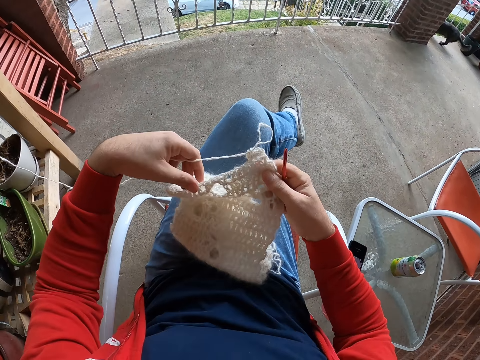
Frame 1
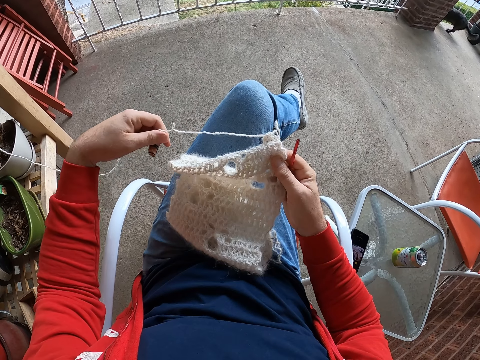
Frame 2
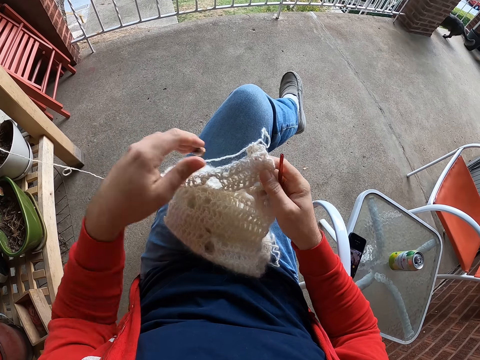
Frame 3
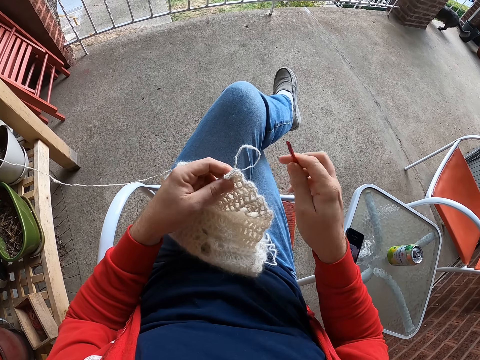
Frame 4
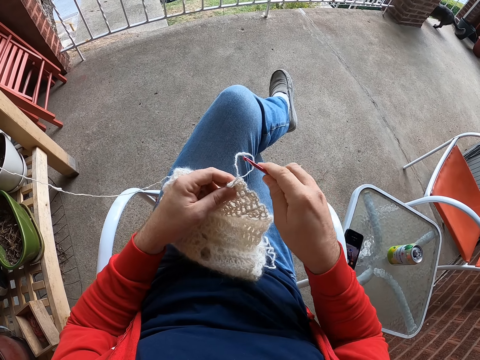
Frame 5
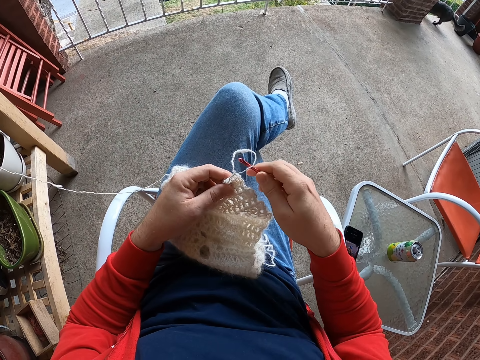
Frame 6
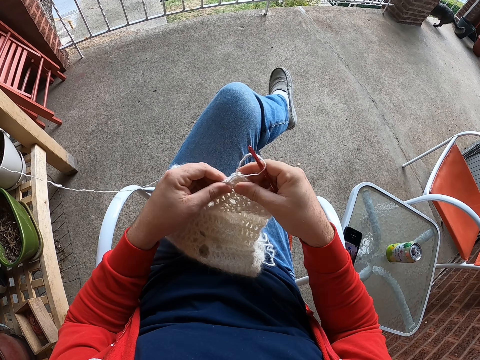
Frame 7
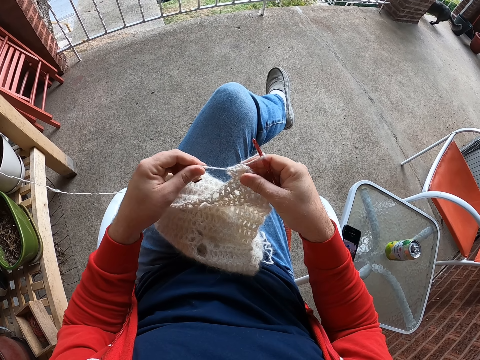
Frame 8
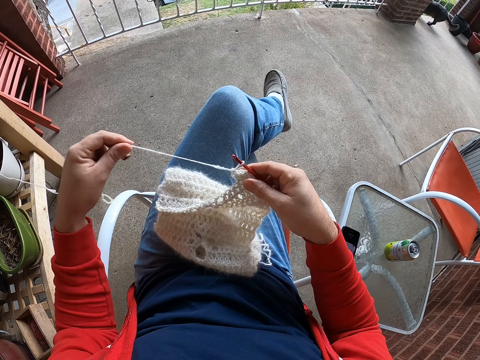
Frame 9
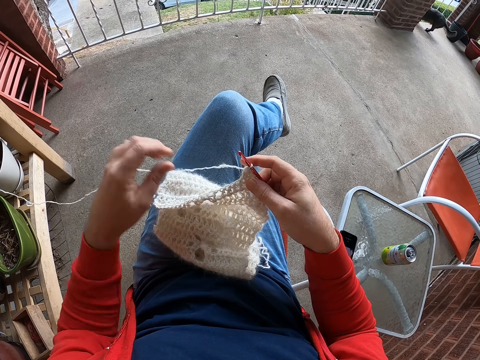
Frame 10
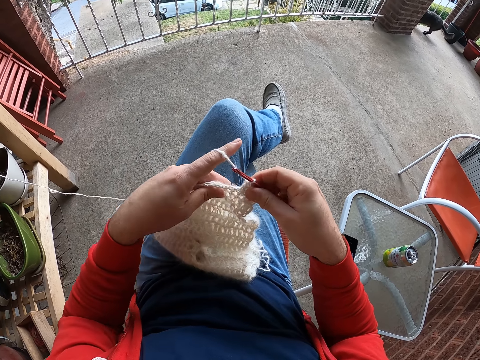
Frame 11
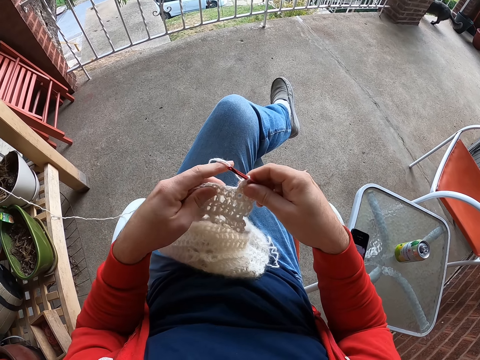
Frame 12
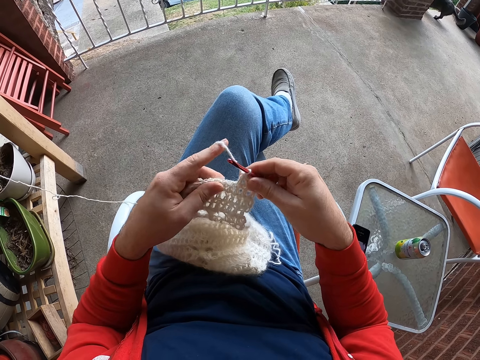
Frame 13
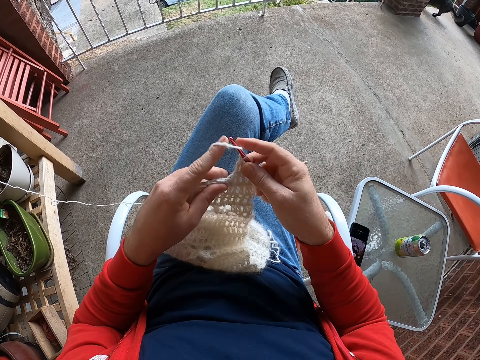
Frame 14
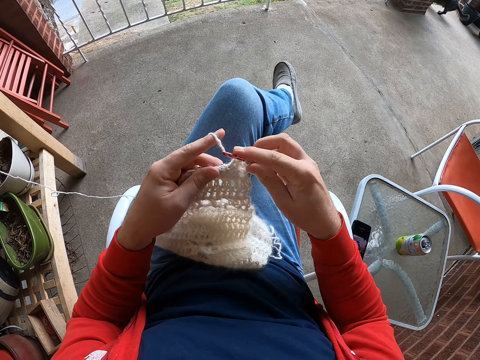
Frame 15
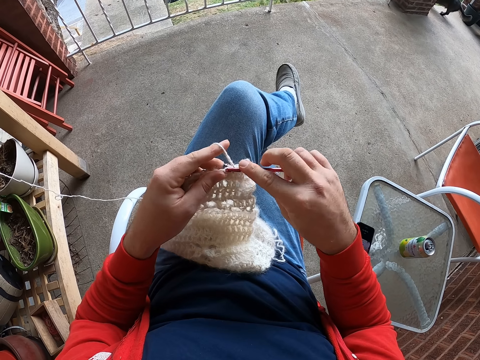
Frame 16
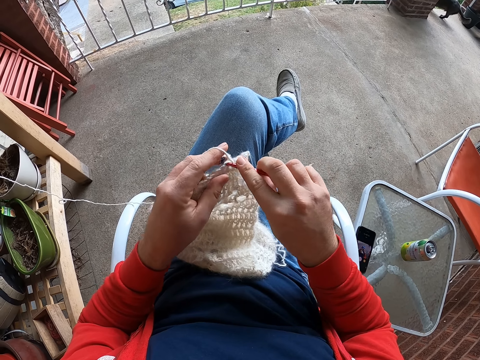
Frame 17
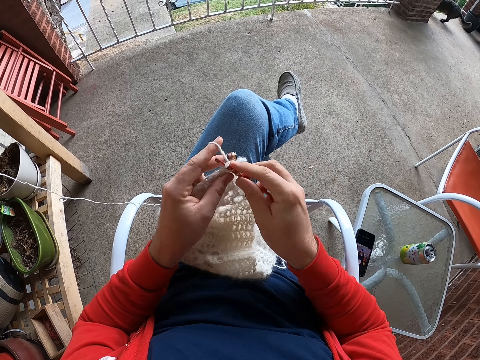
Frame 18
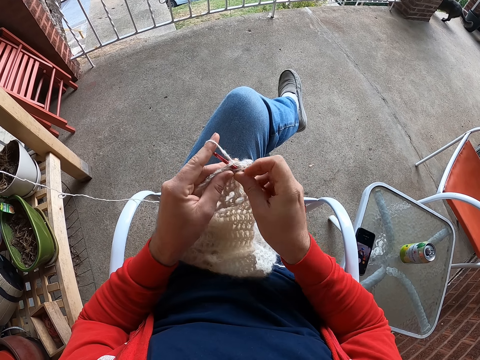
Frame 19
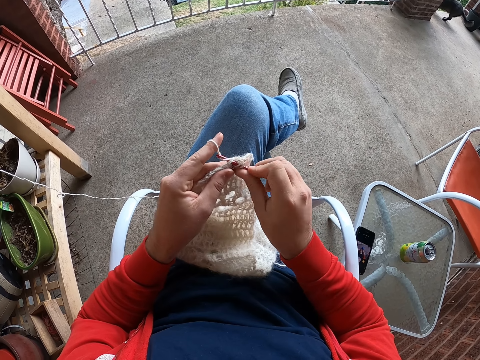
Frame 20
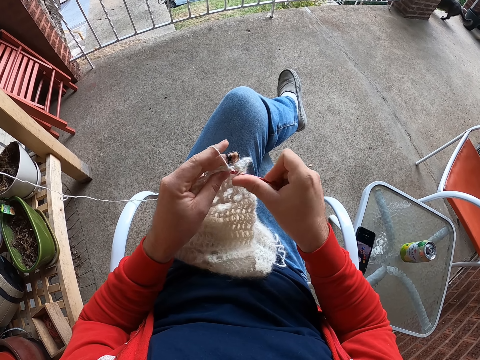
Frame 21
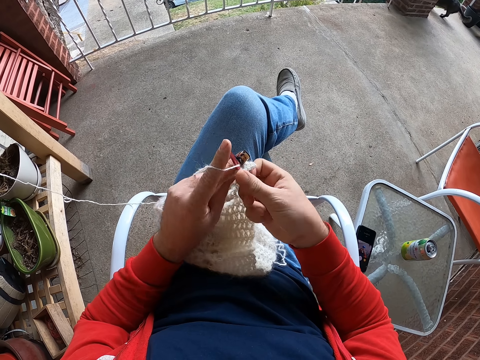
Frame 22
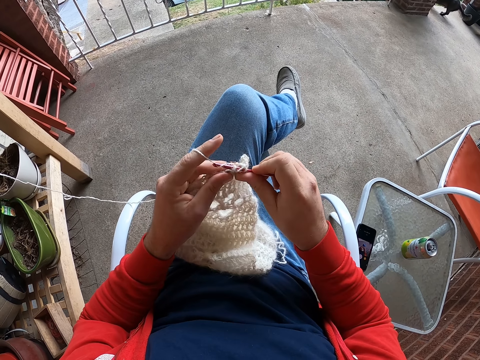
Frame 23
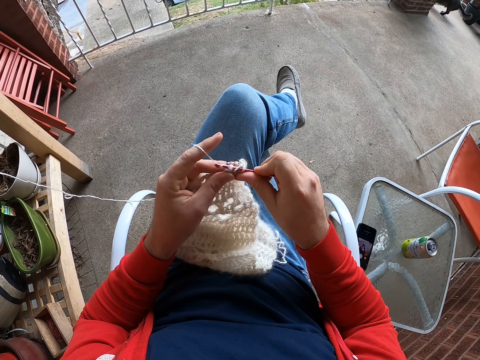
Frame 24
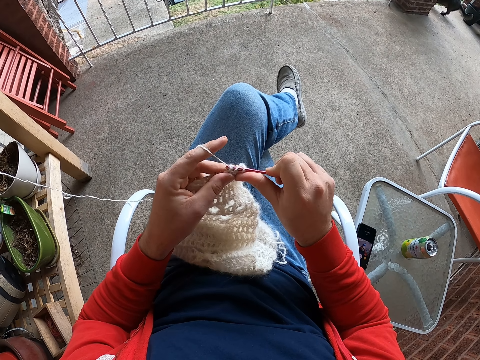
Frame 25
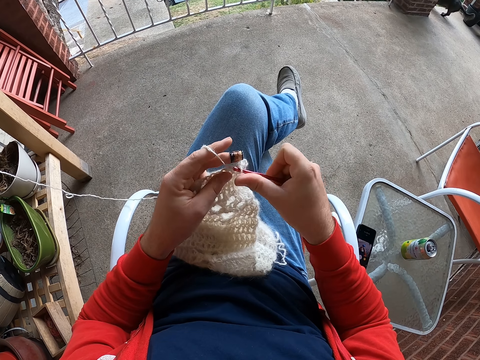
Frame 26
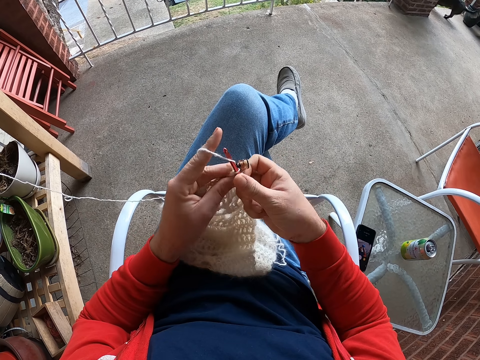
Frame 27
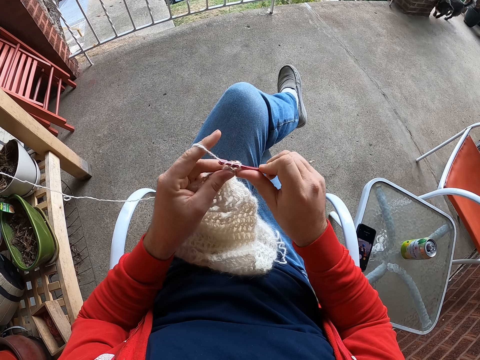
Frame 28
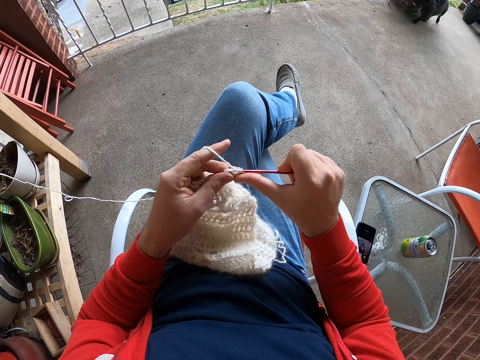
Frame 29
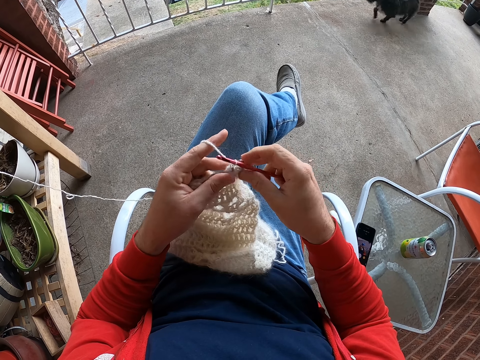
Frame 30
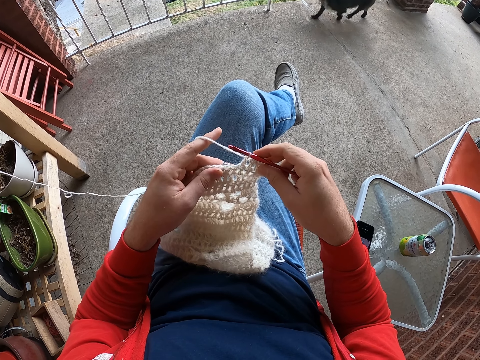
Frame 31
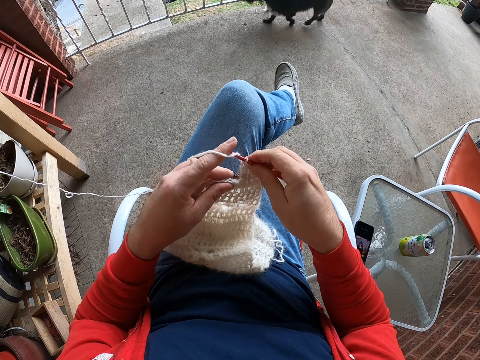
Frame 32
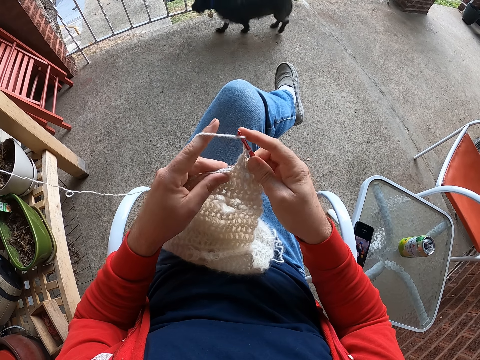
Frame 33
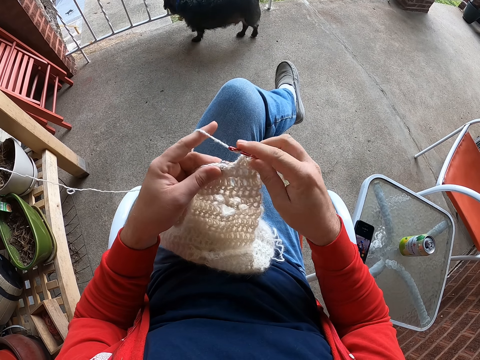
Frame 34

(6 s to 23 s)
The camera wearer places the fabric on the lap. They insert the crochet in the thread. They pull the thread. They roll the thread on the crochet. They knit the fabric. They roll the thread on the crochet.

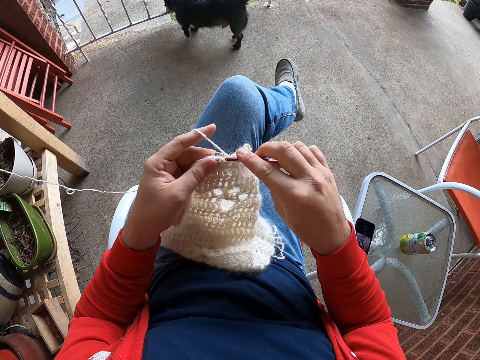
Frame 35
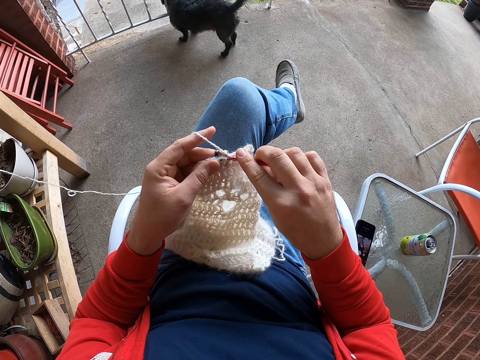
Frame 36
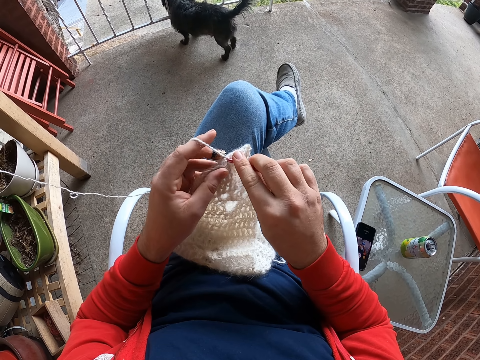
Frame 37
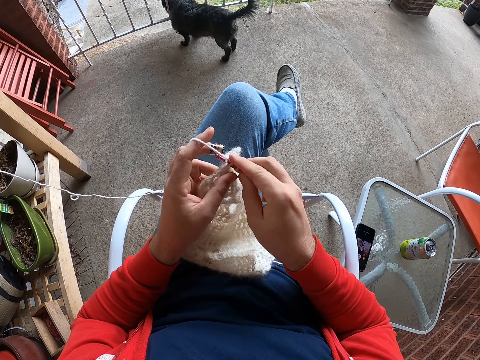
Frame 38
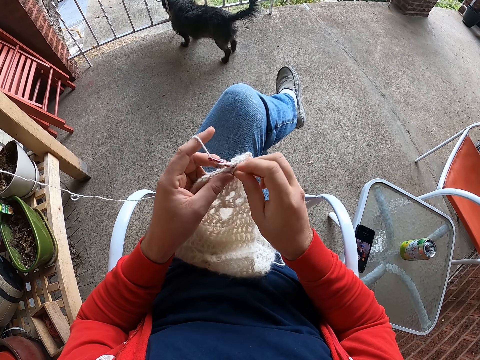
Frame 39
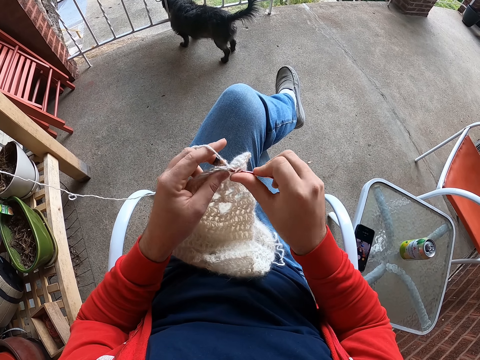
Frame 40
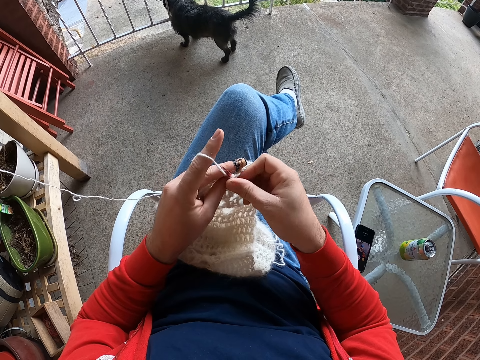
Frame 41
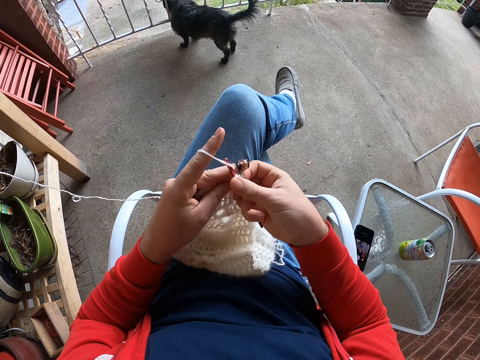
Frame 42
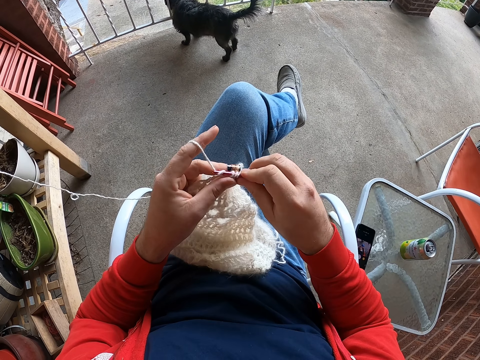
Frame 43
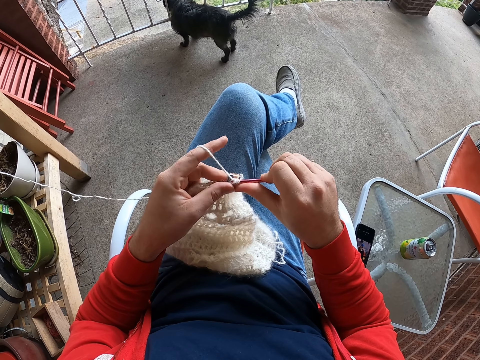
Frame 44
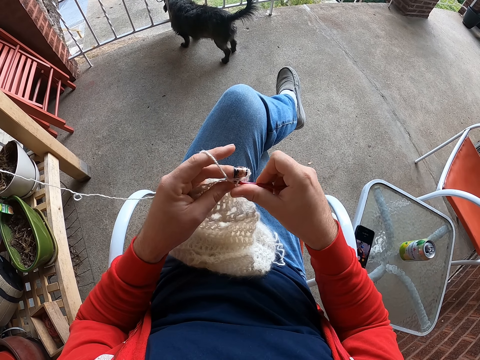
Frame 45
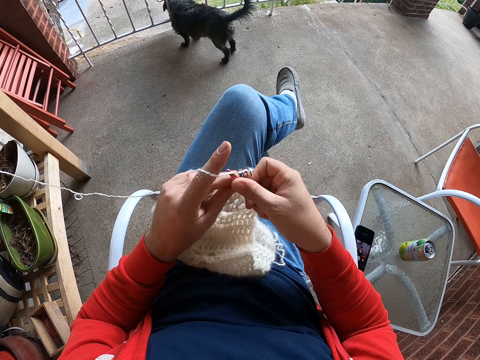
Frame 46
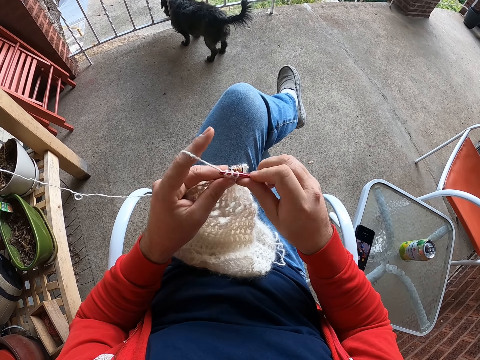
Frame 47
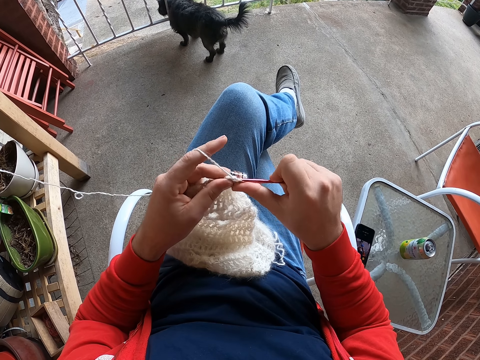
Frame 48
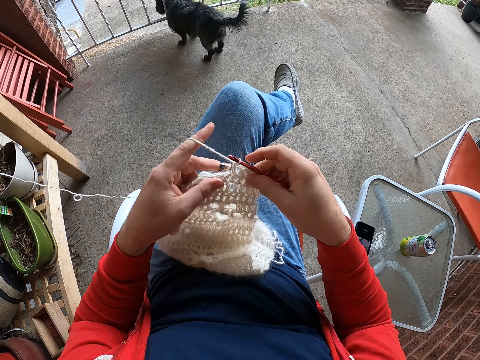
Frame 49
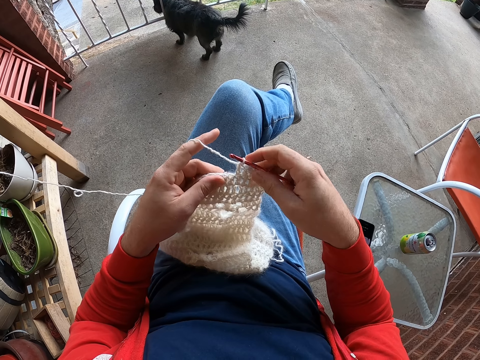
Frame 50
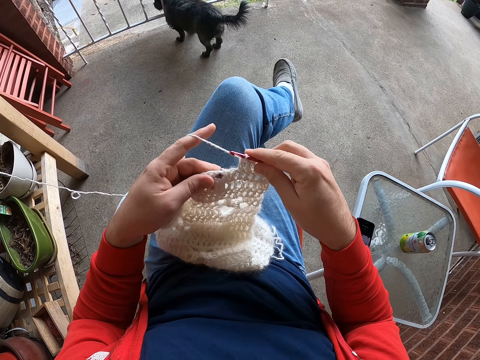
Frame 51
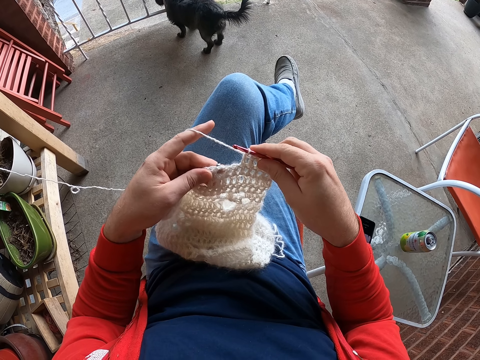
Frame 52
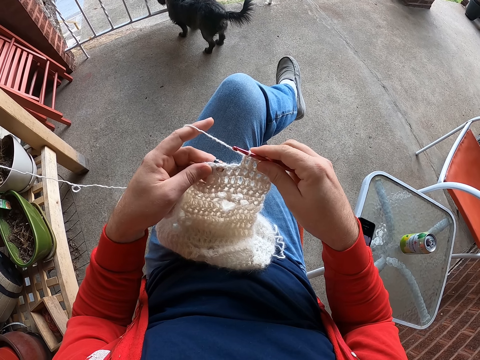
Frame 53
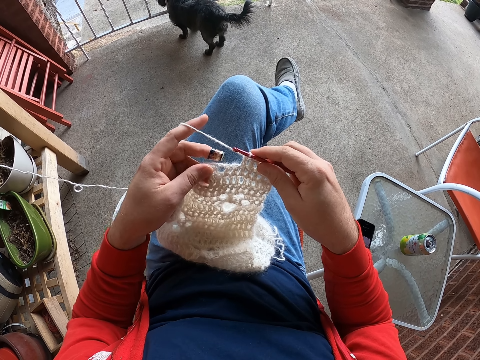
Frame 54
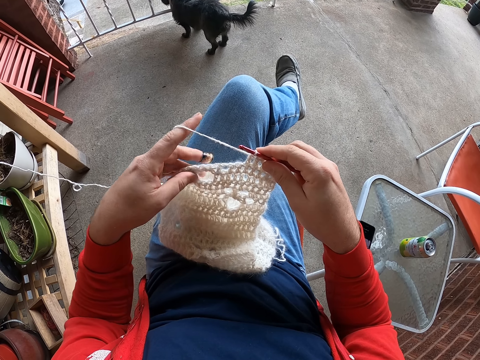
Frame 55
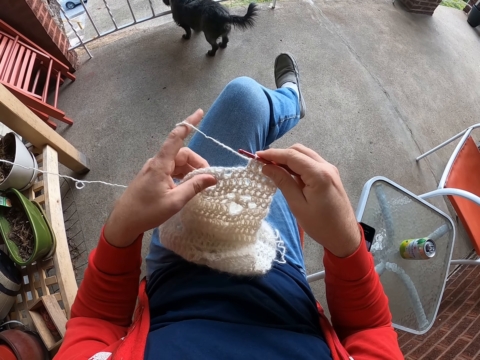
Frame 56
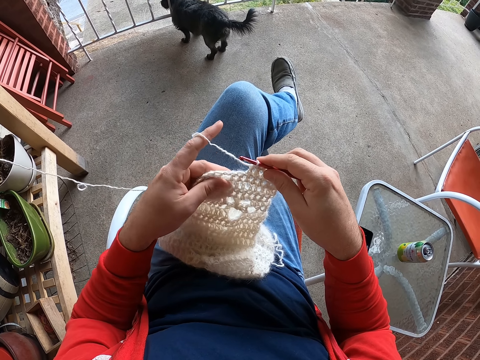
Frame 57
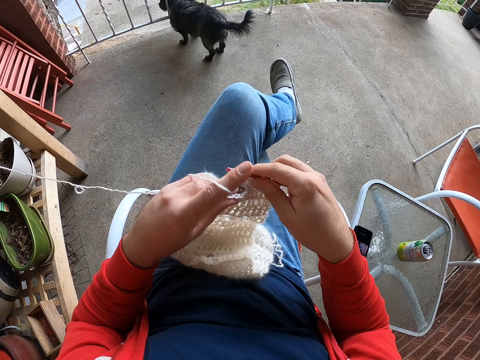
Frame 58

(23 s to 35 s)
The camera wearer rolls the thread on the crochet. They knit the fabric. They roll the thread on the crochet. They knit the fabric. They stare at the fabric.
